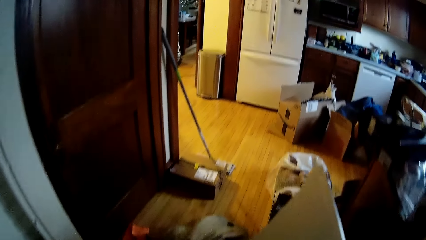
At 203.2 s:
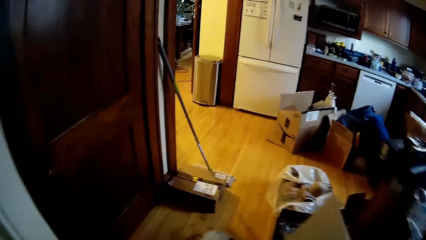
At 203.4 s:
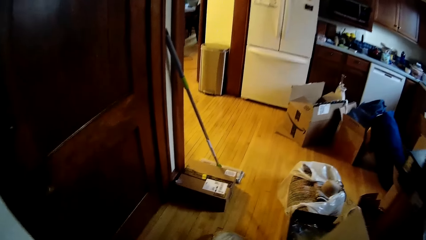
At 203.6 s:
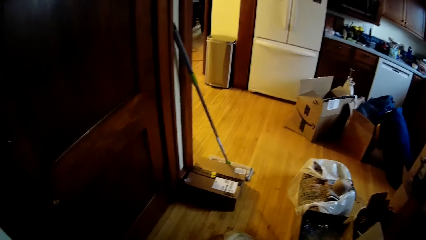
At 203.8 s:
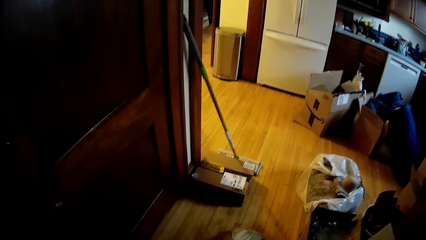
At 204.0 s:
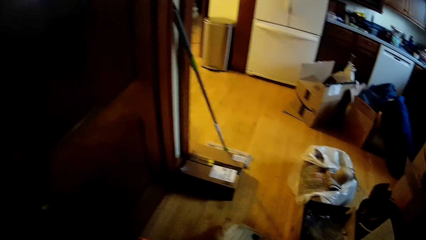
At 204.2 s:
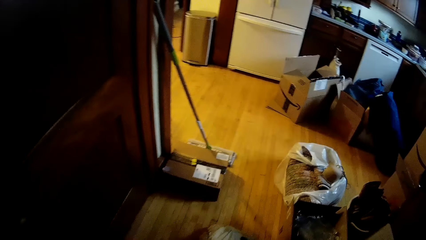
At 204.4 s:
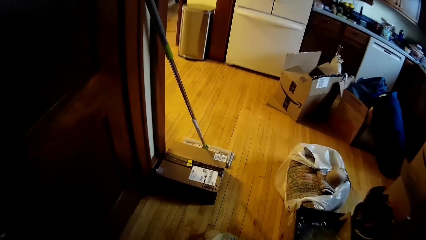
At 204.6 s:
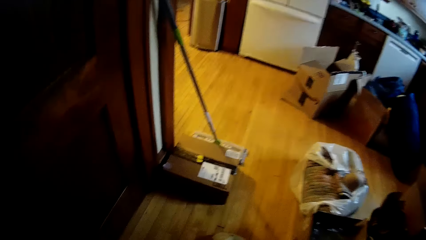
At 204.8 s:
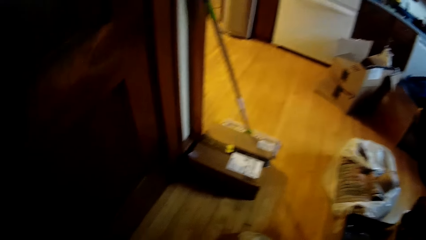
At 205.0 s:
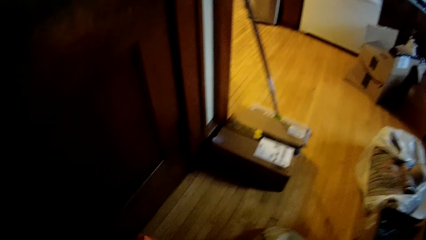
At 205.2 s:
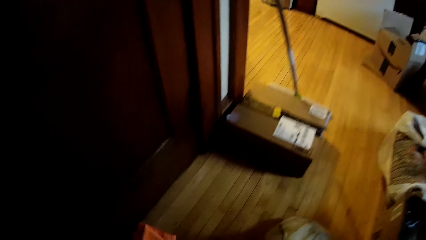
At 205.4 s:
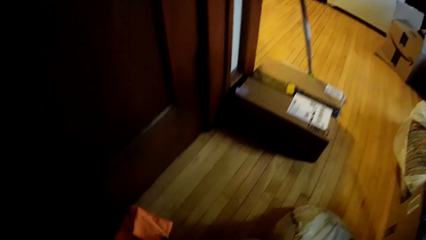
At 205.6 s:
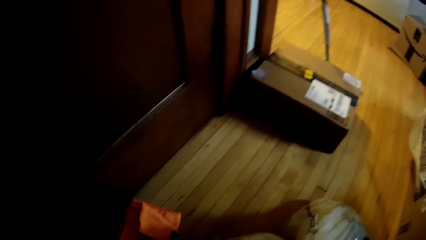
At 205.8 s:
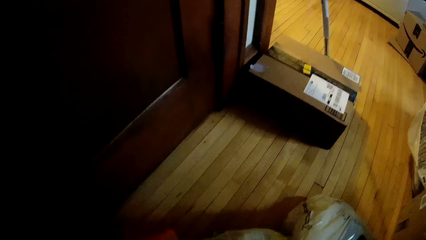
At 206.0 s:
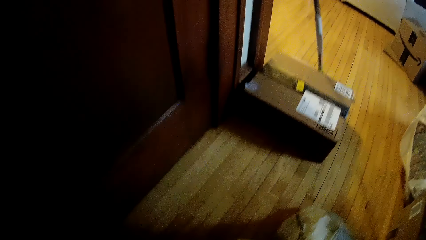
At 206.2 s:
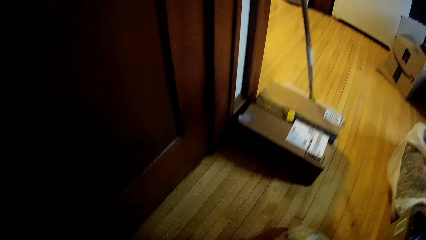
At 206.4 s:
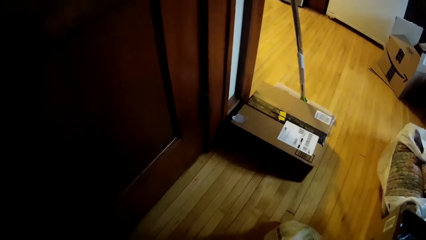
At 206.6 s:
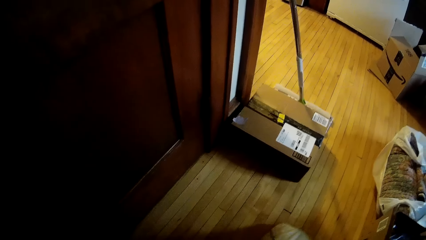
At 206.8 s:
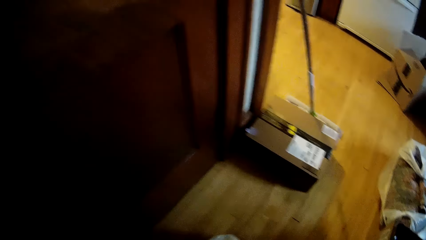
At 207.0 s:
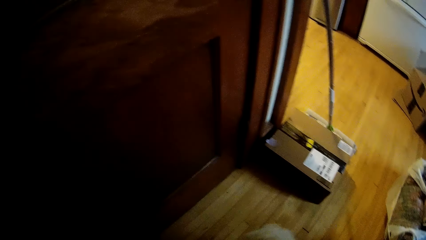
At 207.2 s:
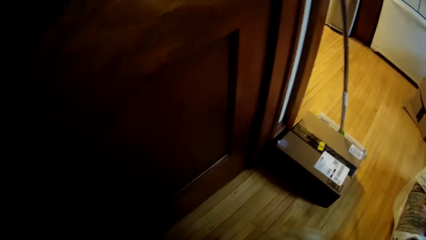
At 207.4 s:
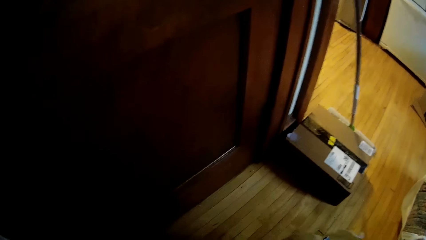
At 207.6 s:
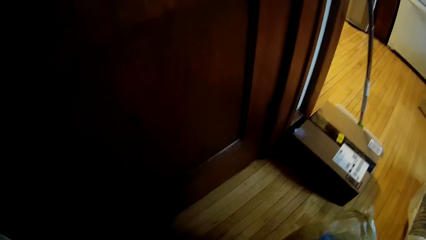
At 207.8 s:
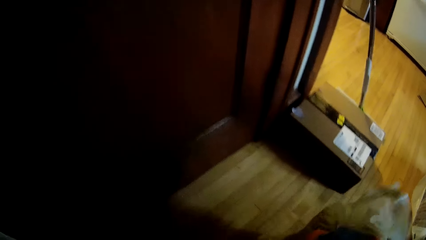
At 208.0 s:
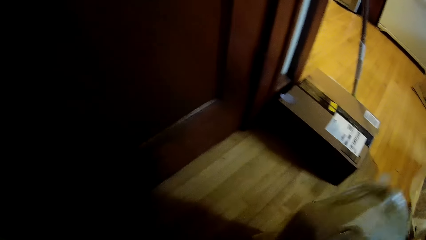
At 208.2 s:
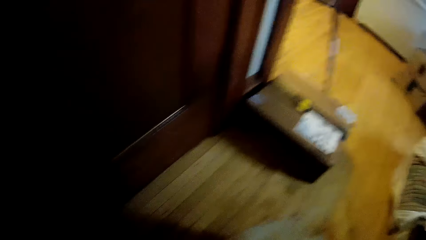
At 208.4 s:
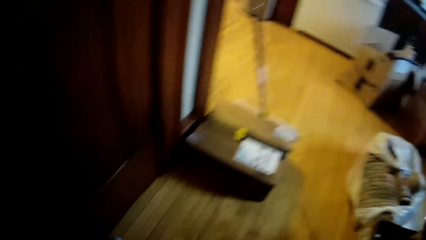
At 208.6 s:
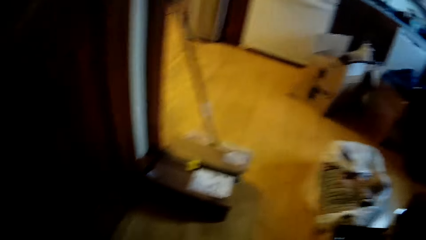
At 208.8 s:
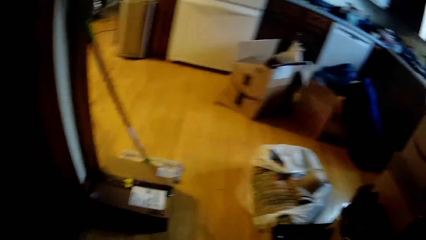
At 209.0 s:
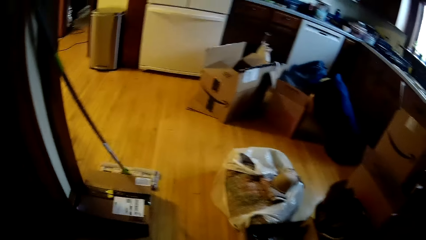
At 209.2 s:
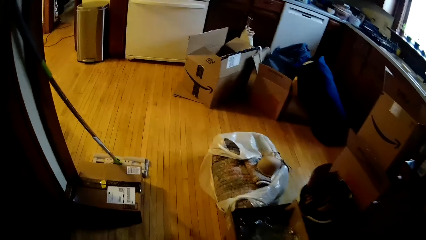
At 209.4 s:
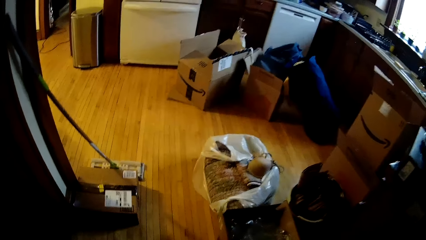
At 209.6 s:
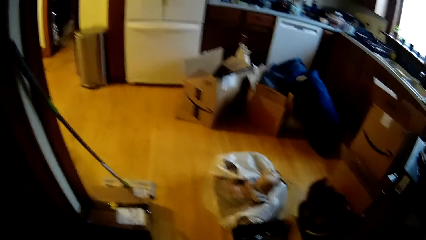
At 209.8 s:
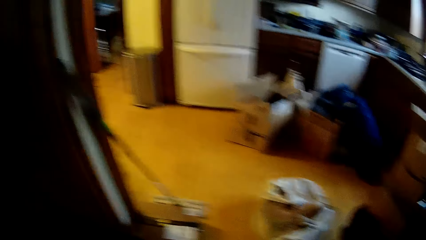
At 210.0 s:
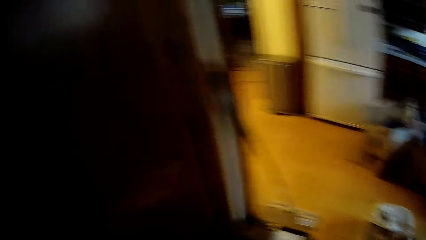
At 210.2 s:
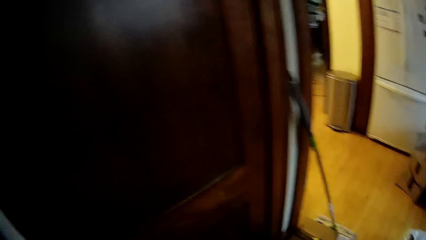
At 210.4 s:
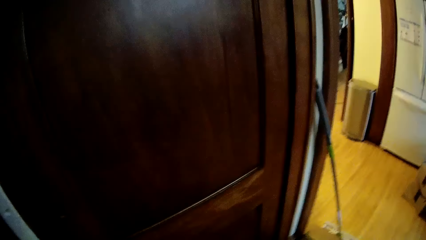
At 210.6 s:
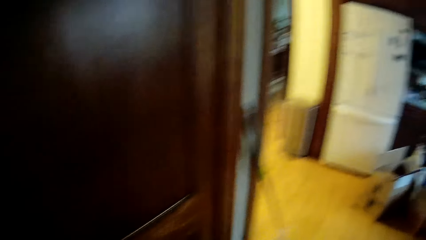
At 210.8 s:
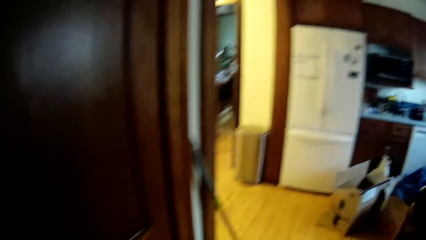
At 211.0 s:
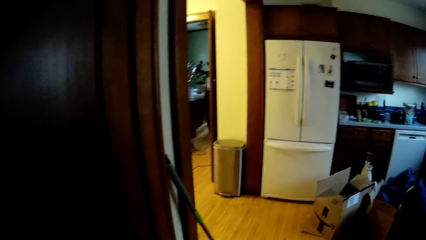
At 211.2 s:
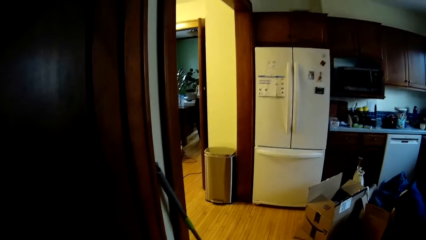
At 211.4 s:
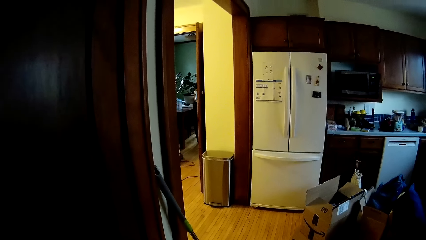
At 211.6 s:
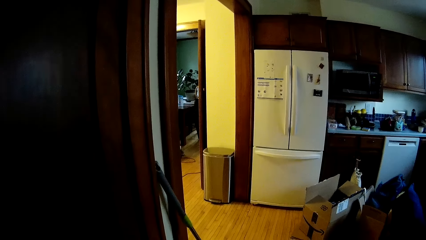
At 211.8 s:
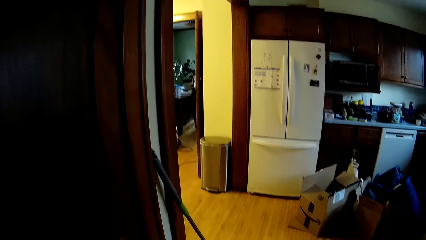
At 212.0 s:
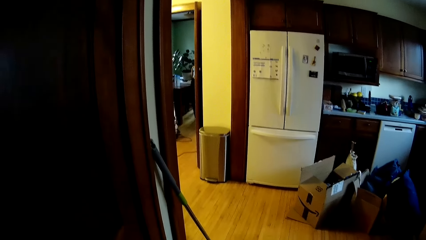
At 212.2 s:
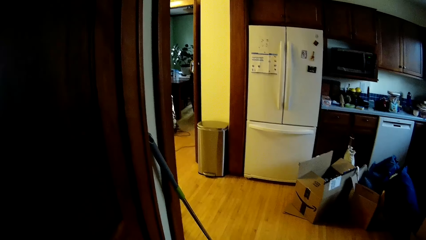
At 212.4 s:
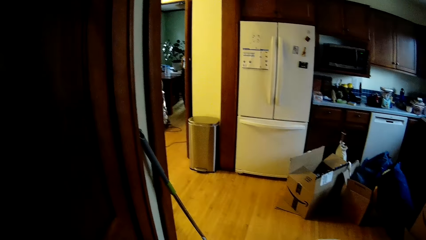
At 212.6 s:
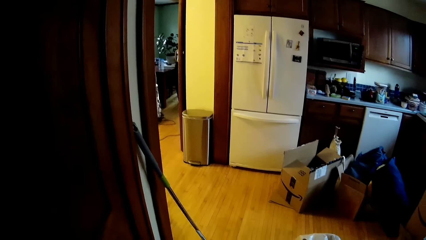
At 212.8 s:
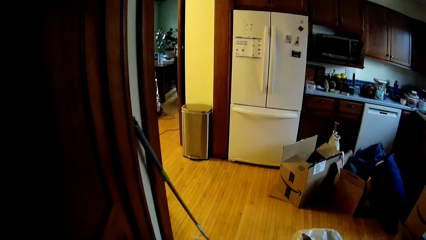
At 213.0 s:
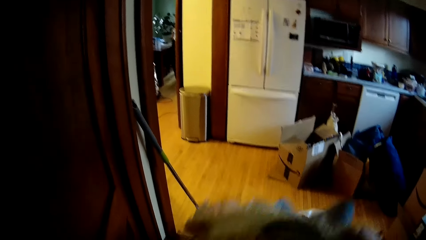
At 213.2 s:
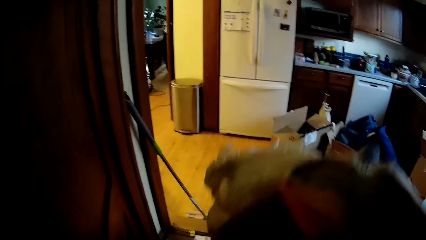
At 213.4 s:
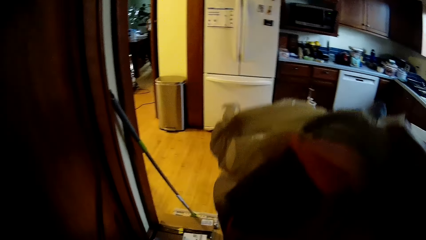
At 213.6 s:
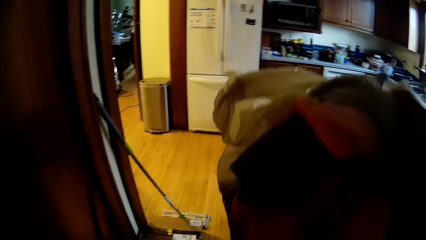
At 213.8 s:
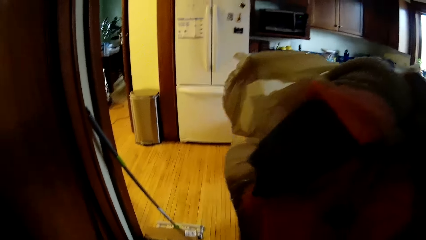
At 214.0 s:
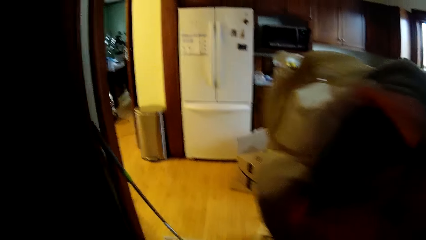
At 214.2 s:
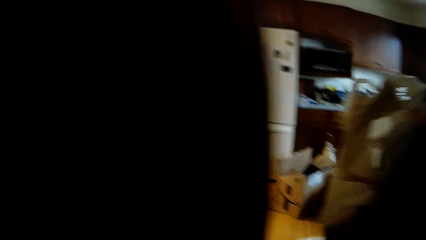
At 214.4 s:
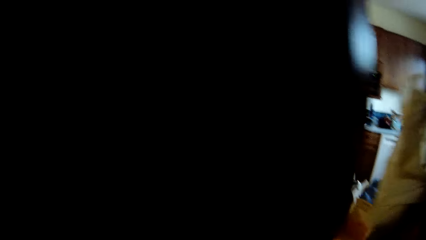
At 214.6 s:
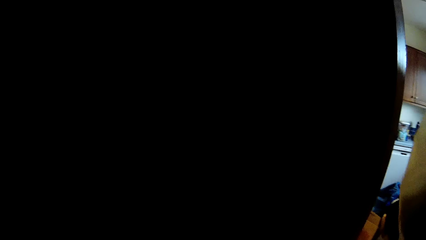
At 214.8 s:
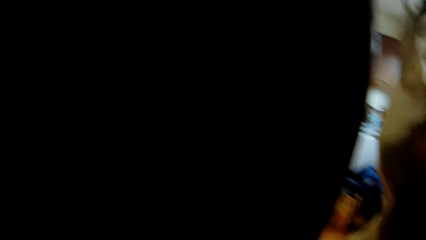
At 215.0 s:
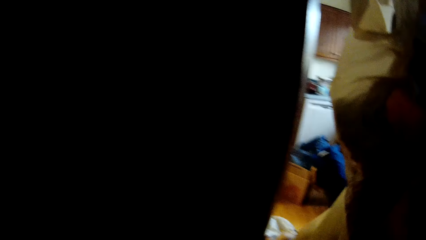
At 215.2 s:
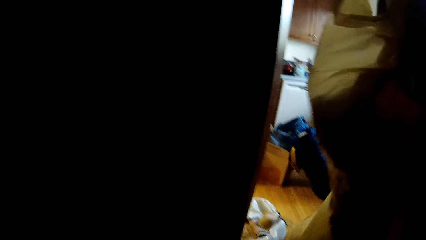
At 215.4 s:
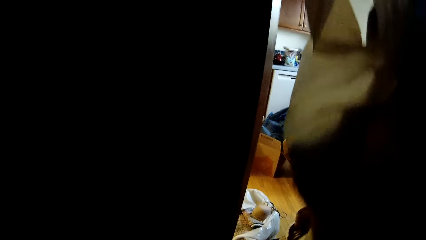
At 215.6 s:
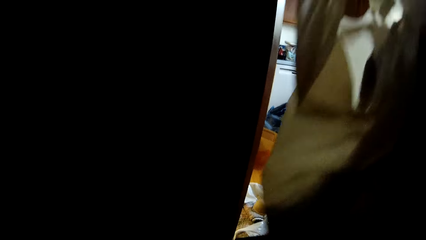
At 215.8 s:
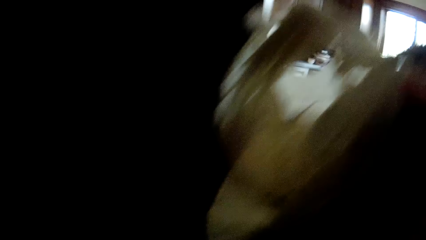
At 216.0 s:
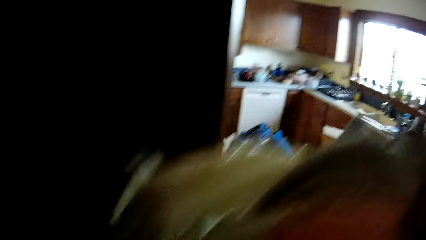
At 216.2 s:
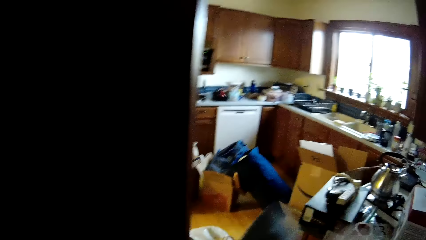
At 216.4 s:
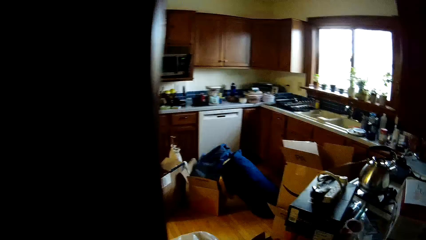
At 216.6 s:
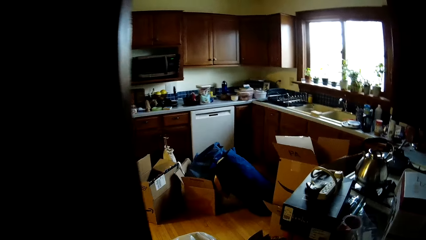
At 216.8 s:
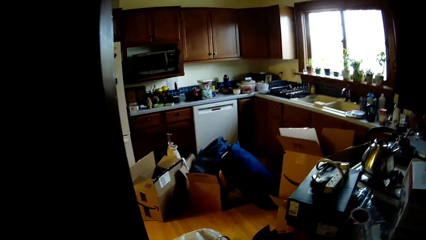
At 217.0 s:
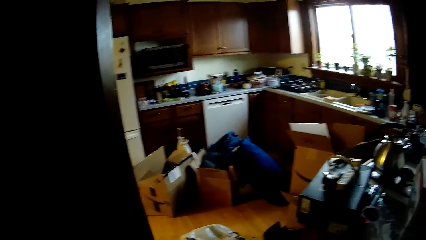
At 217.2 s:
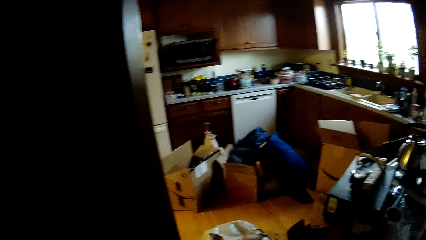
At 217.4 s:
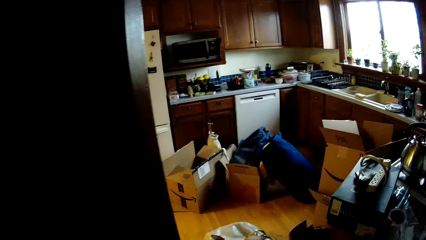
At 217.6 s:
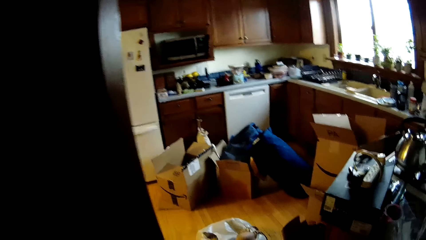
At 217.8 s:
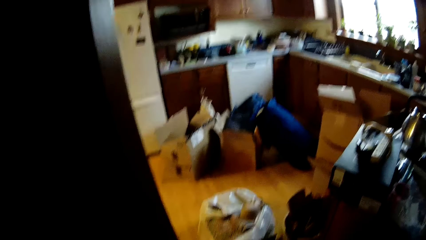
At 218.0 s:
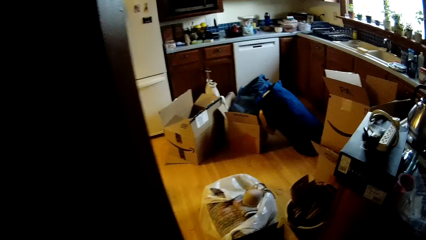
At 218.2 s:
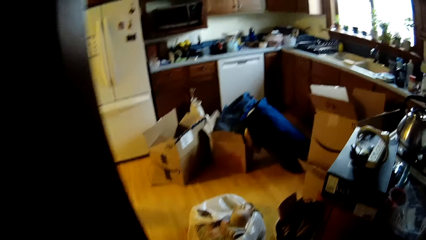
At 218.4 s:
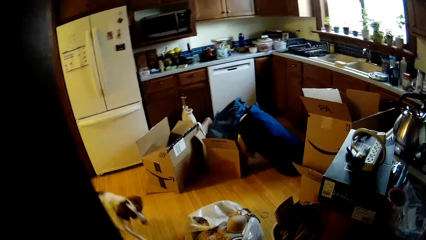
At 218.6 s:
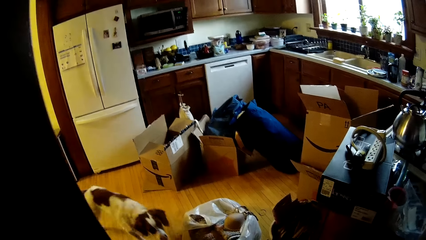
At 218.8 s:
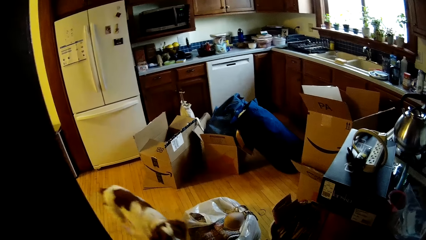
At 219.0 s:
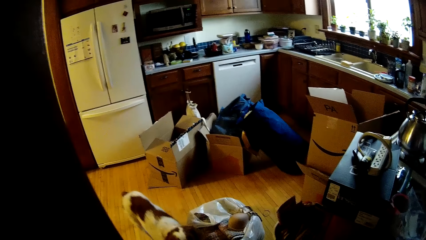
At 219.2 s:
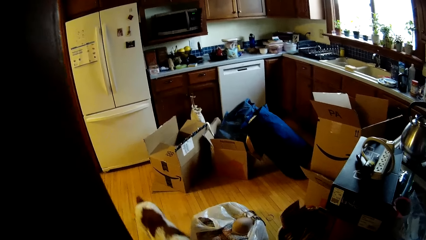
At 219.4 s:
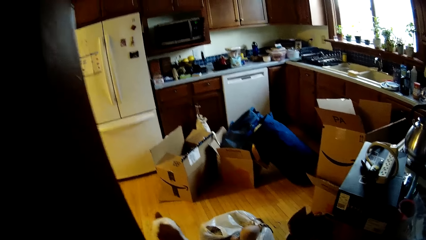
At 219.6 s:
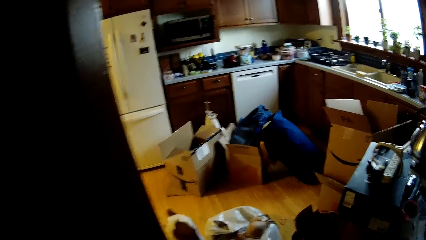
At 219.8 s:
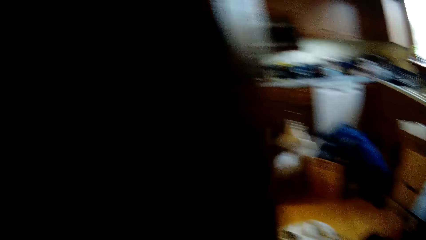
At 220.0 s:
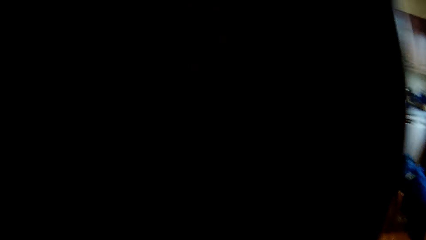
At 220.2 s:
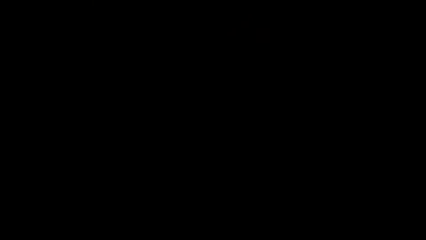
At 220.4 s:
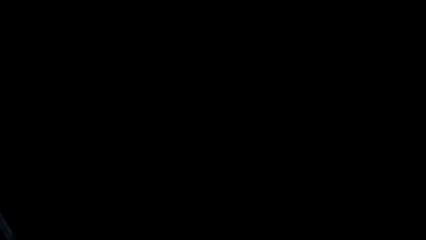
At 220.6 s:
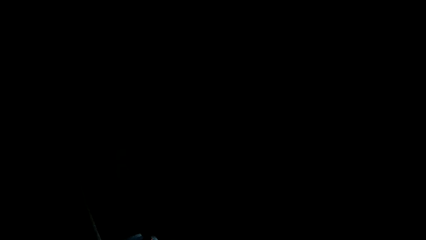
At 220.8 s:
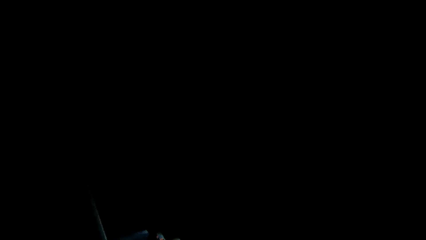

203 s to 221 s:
The camera wearer picks an orange bag from the floor with her right hand. She picks a plastic bag from the floor with her right hand. A dog walks into the kitchen.
